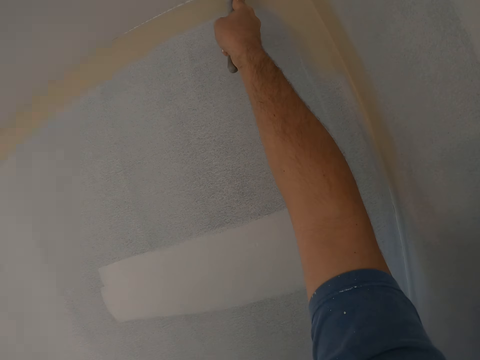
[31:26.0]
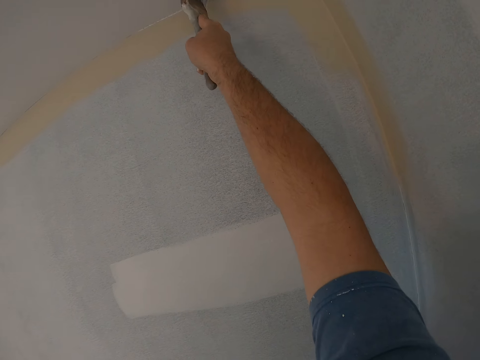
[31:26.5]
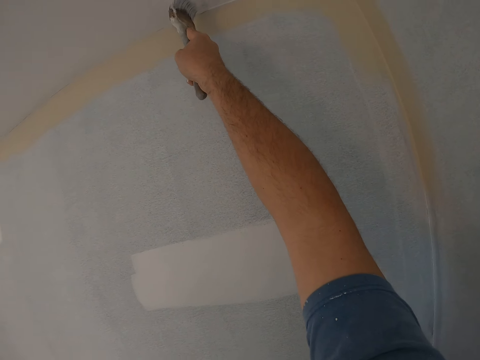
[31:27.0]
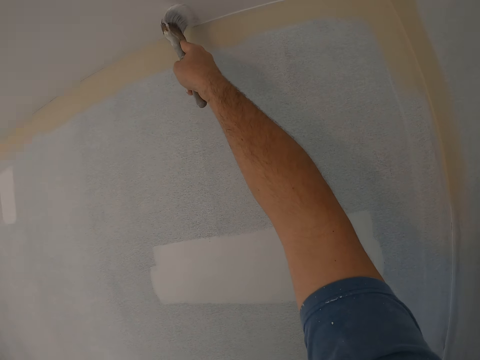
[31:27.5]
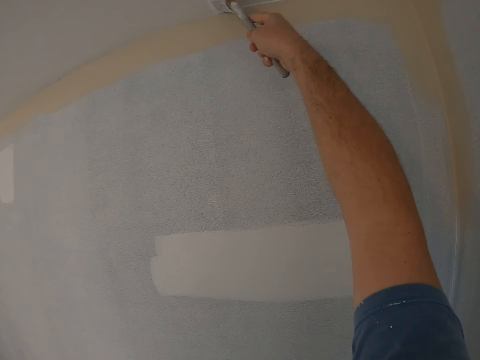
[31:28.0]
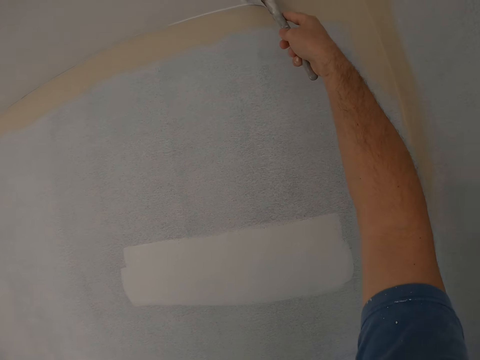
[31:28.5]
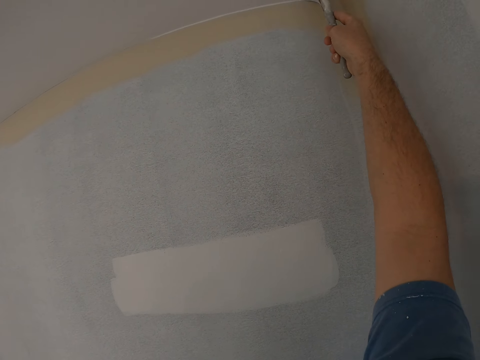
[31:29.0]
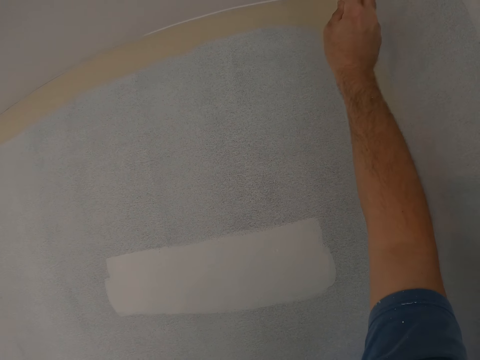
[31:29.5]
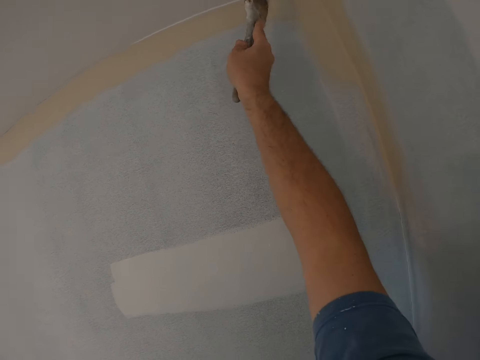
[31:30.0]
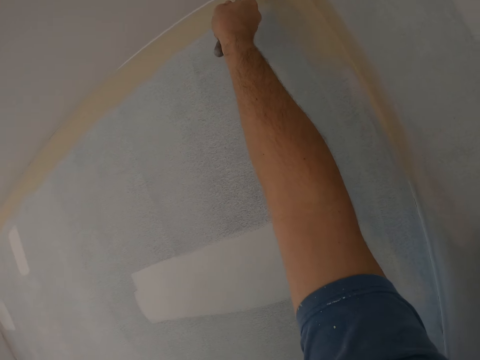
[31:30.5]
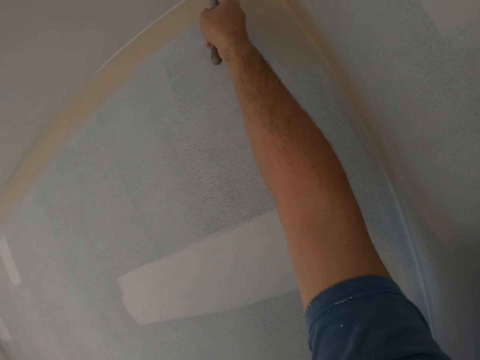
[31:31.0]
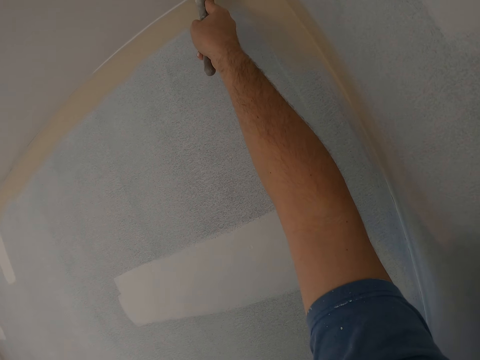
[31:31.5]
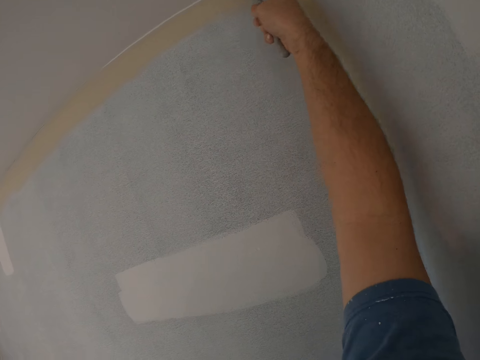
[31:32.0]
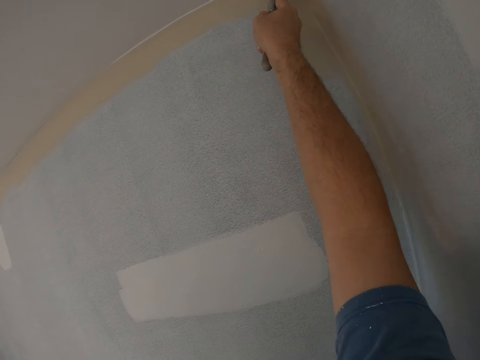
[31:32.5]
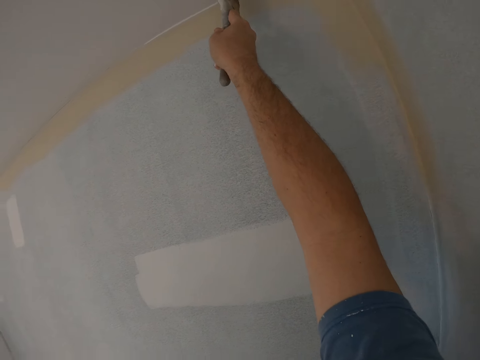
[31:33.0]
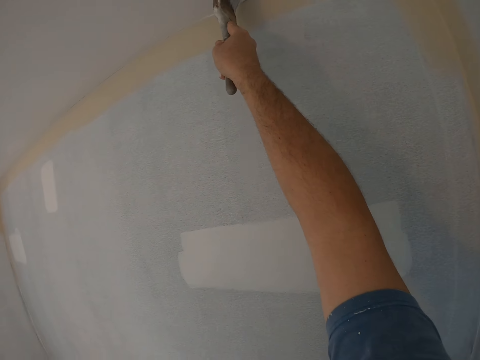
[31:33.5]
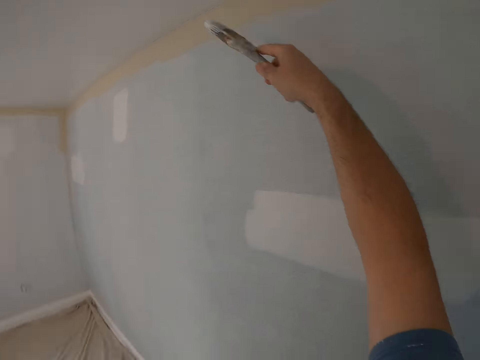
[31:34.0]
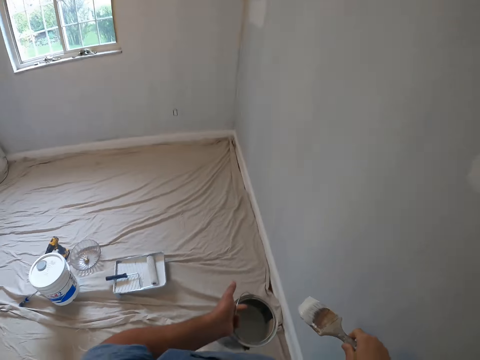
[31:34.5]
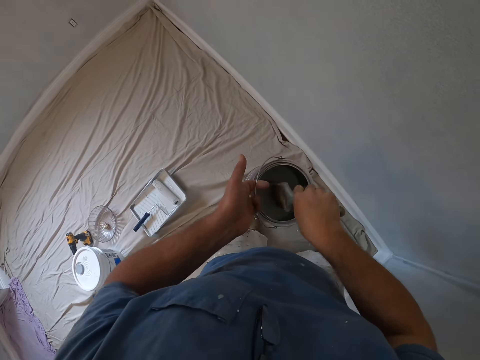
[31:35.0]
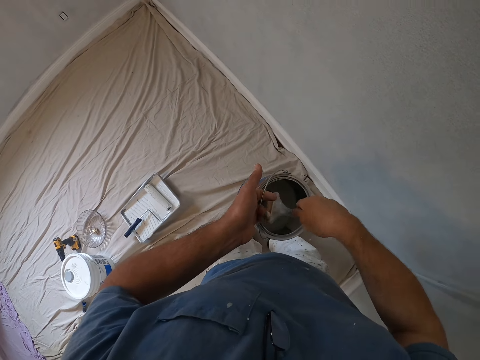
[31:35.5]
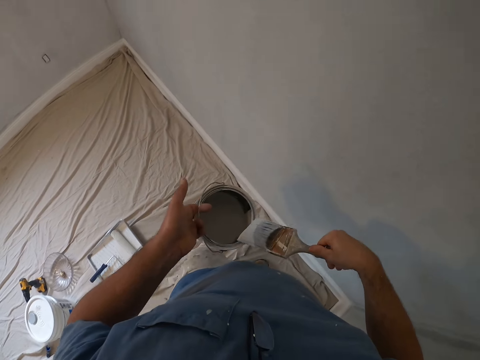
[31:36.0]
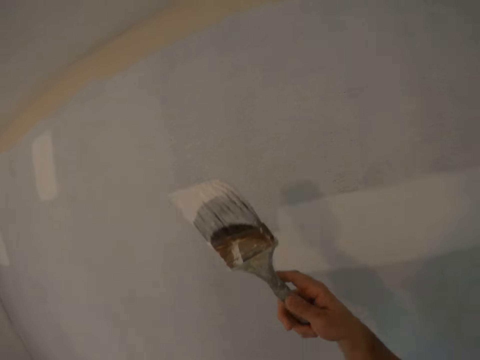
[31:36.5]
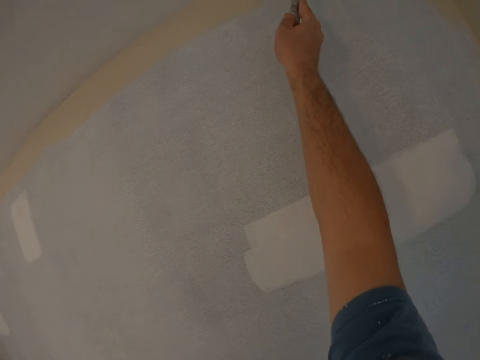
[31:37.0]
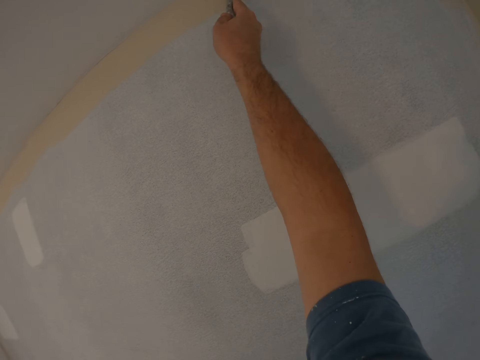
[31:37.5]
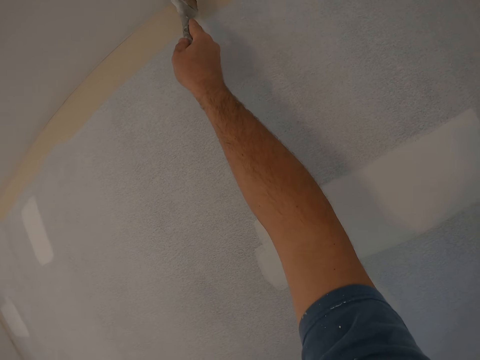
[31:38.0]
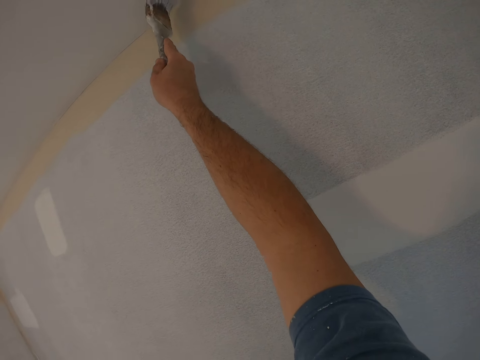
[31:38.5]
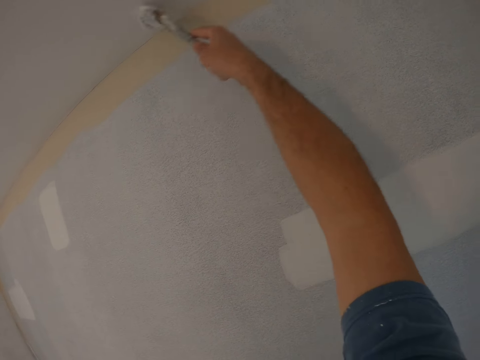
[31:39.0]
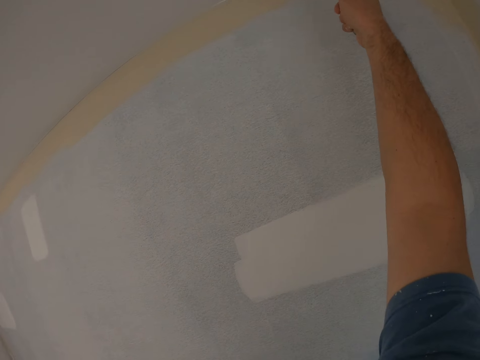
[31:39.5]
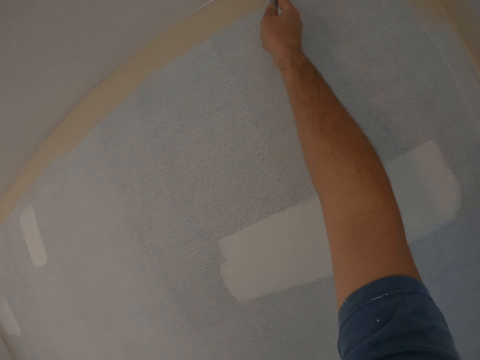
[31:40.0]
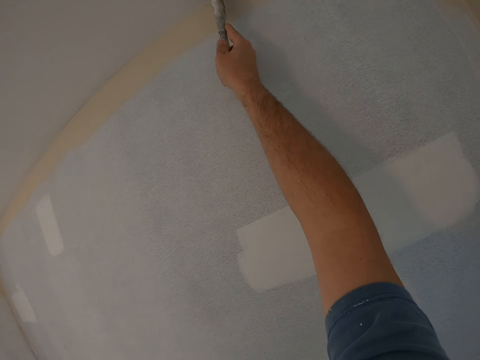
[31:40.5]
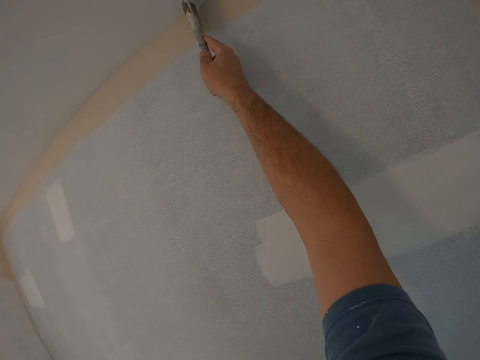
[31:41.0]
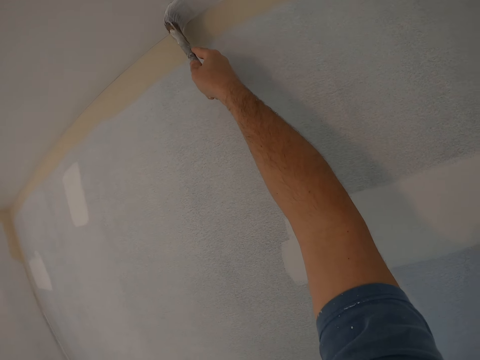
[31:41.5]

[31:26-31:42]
The camera wearer dips the paintbrush in the paint can. They wipe the paintbrush on the paint can. They move around. They paint the ceiling with the paintbrush.

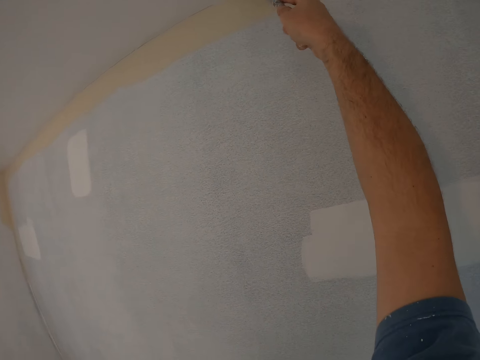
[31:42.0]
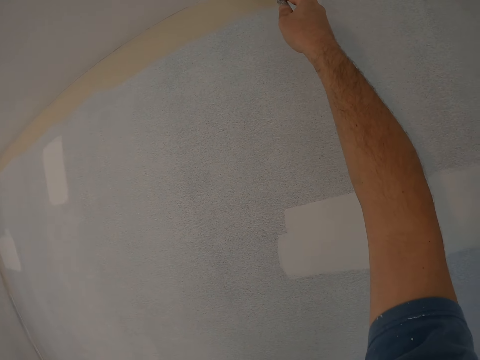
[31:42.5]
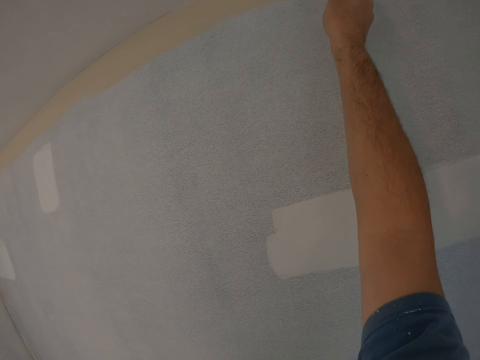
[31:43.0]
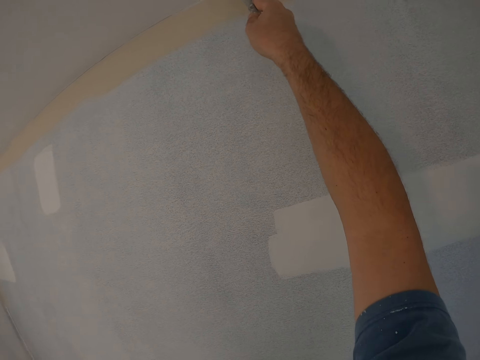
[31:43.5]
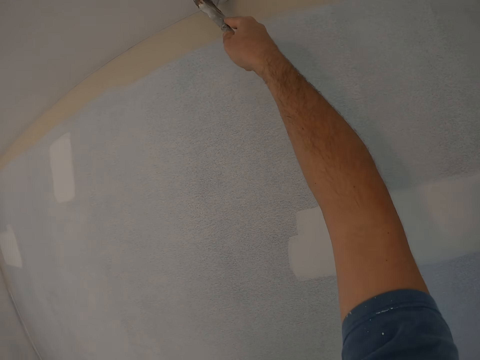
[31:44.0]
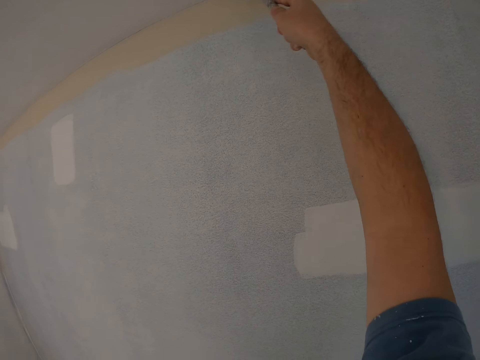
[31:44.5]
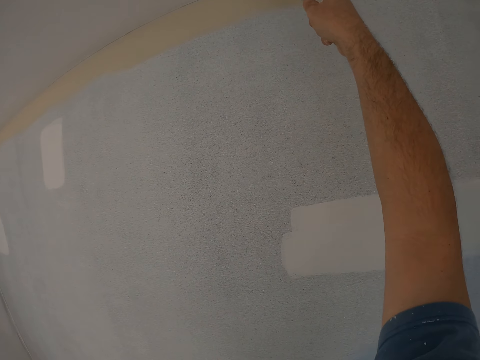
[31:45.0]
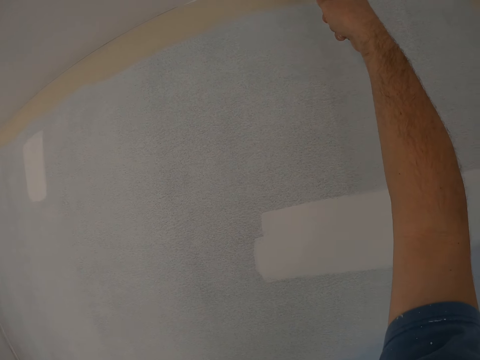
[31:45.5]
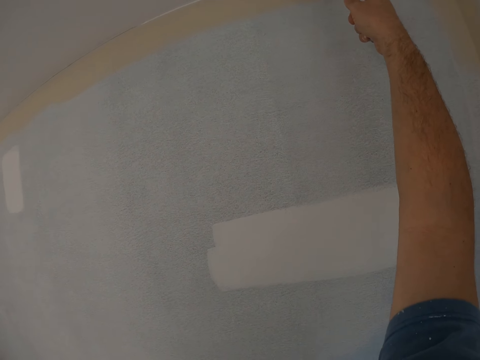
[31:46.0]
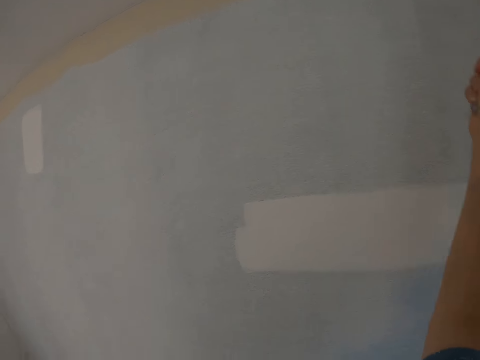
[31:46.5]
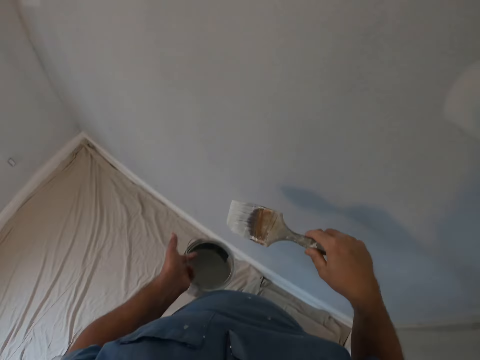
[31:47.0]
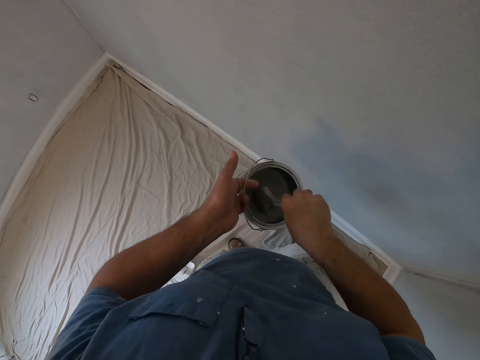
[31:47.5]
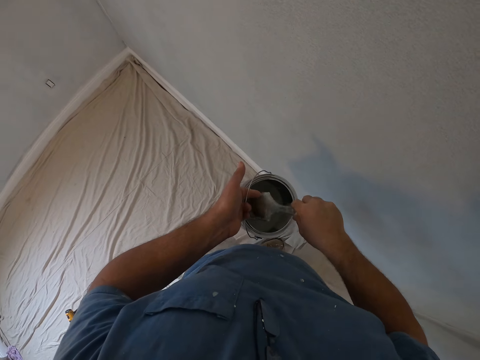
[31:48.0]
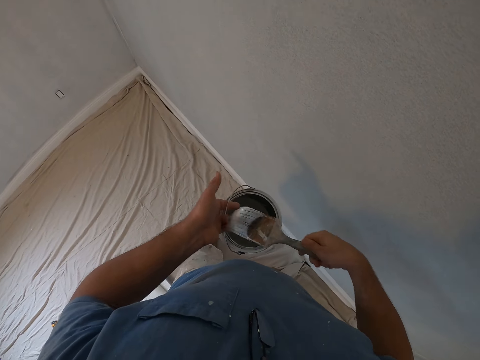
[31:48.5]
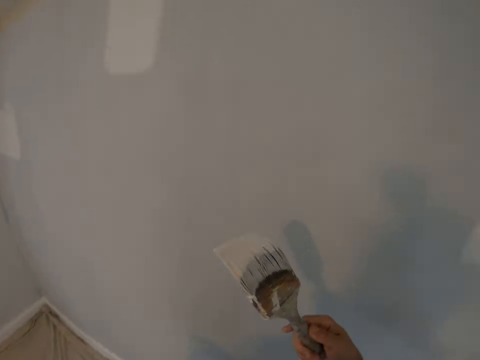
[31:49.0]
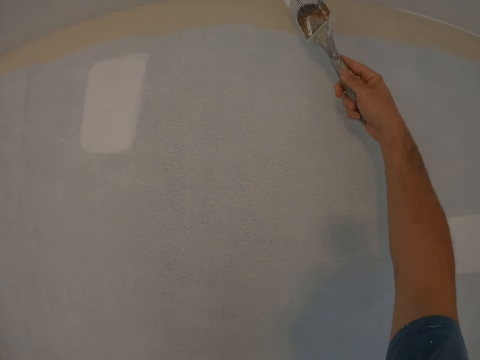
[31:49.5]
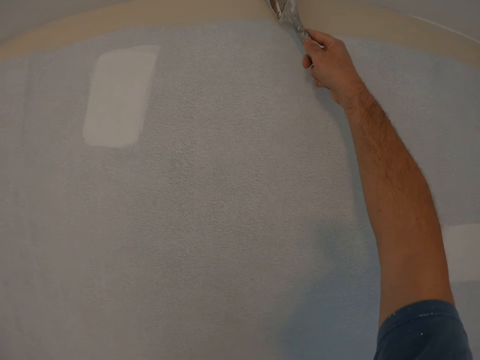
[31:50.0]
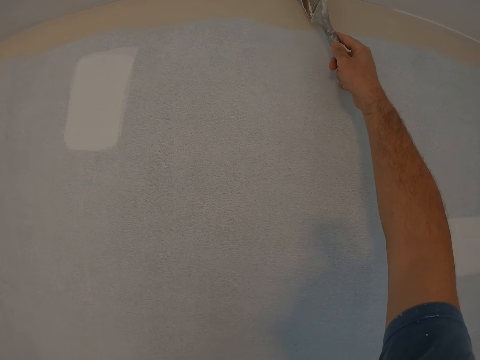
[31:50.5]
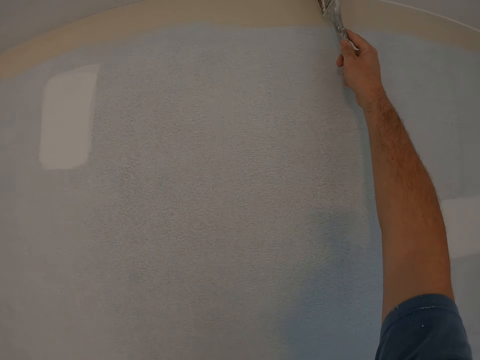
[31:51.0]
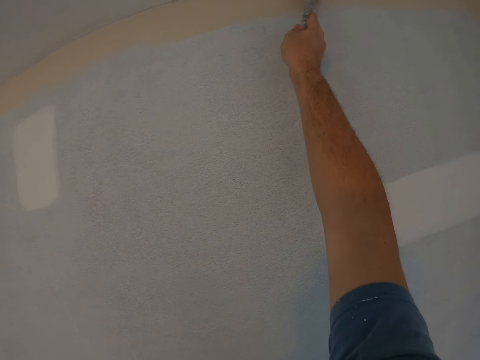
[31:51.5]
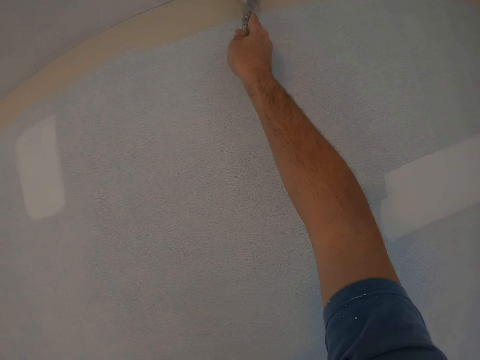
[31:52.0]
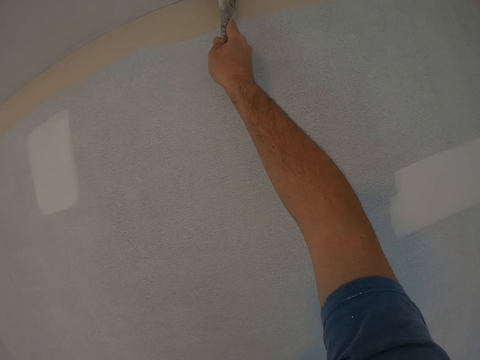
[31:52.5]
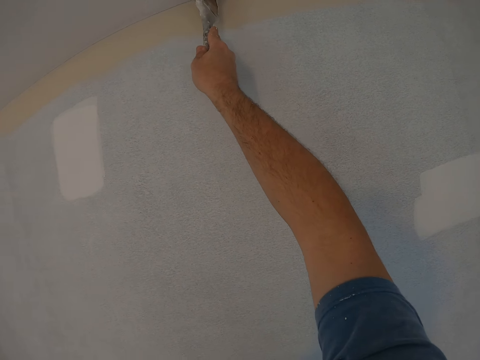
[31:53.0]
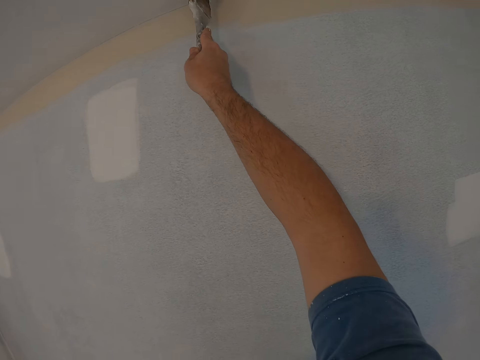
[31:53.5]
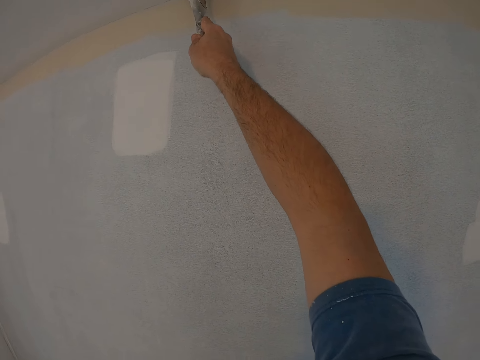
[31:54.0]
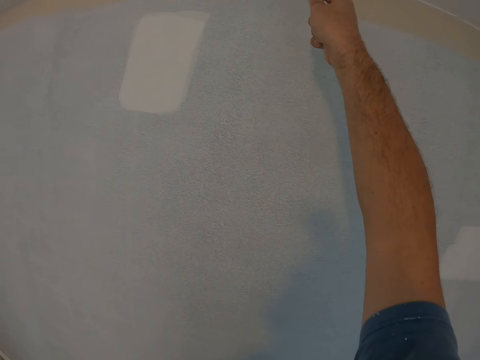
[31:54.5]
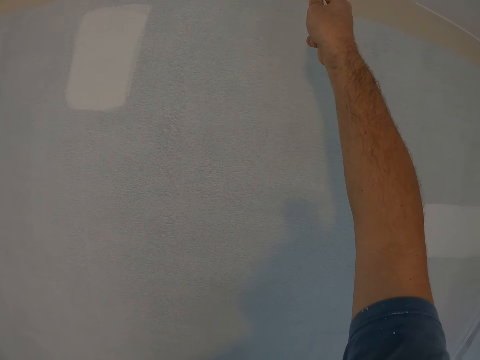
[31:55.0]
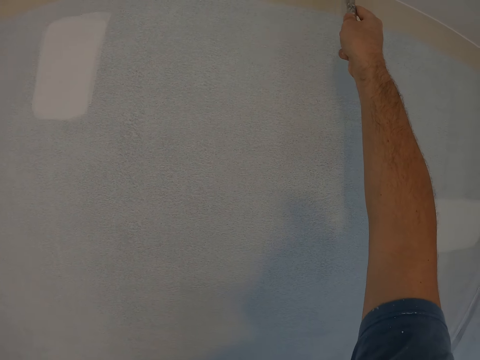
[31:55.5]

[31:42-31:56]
The camera wearer dips a painting brush or paint brush in the container. They remove the painting brush from the container. They paint a wall with the paint brush.
